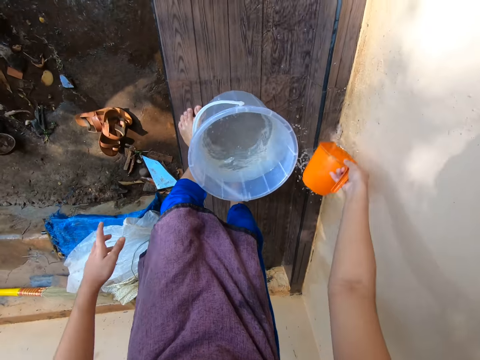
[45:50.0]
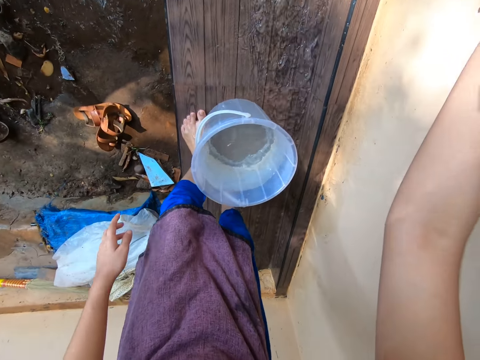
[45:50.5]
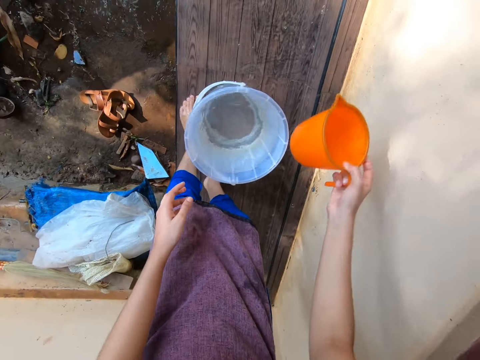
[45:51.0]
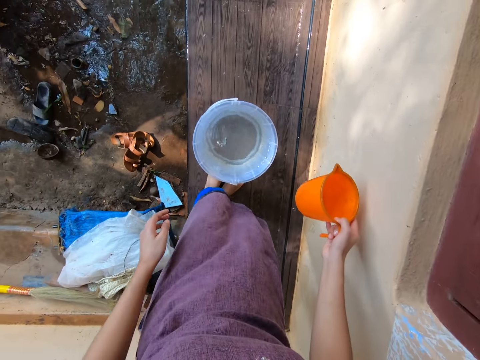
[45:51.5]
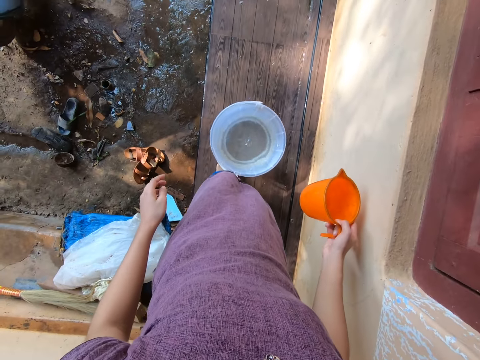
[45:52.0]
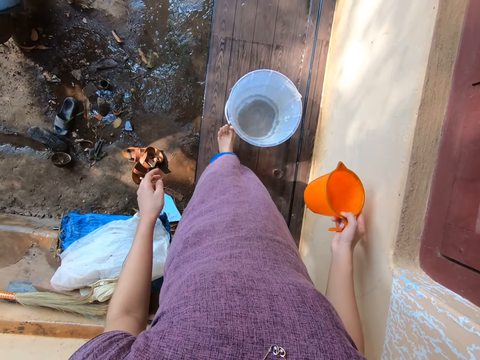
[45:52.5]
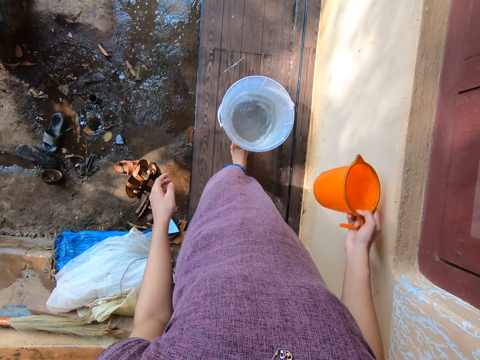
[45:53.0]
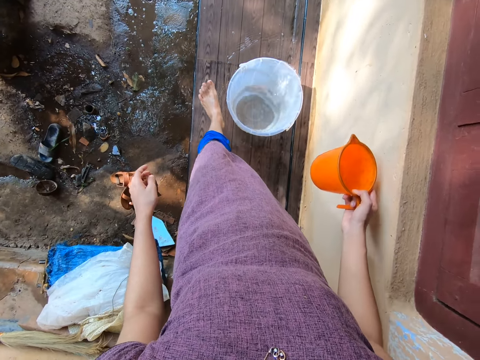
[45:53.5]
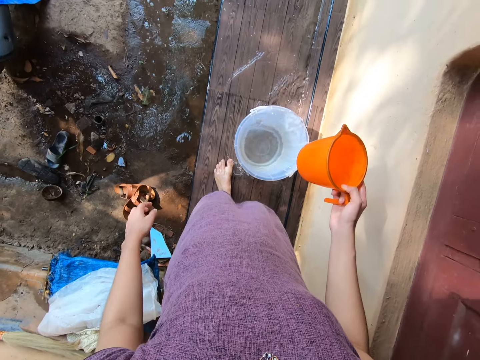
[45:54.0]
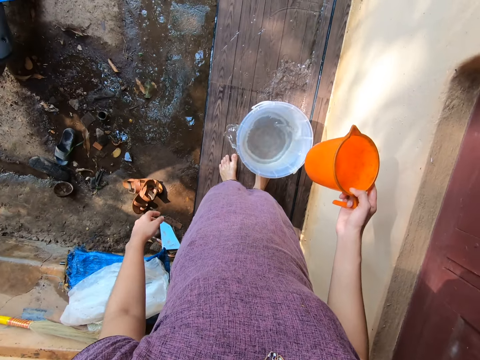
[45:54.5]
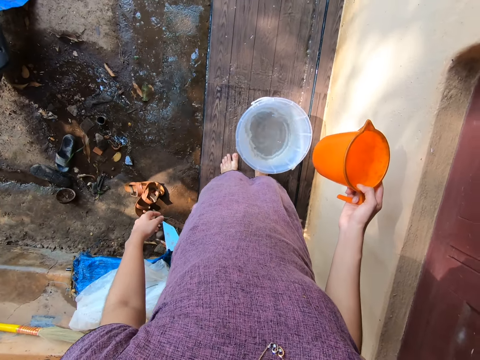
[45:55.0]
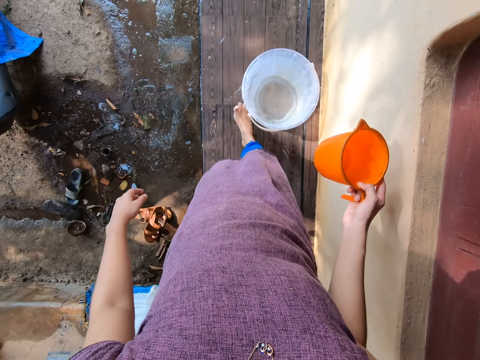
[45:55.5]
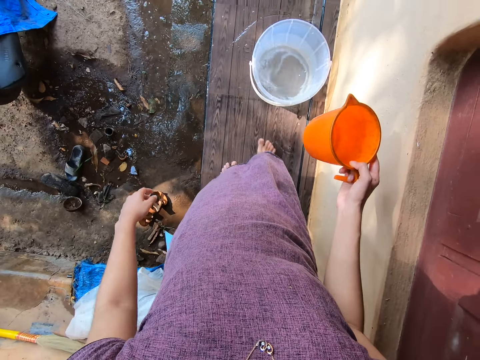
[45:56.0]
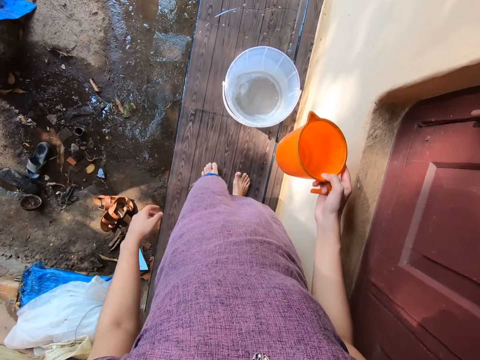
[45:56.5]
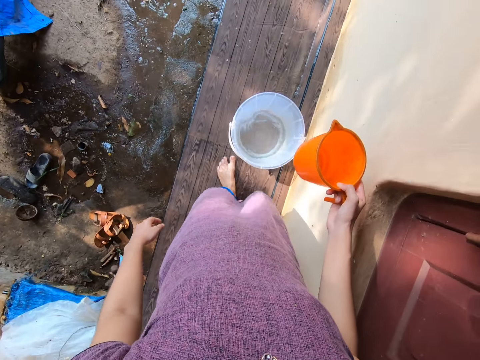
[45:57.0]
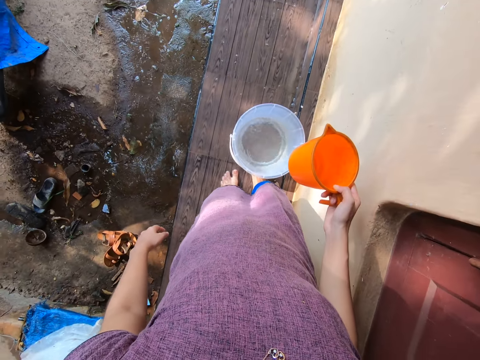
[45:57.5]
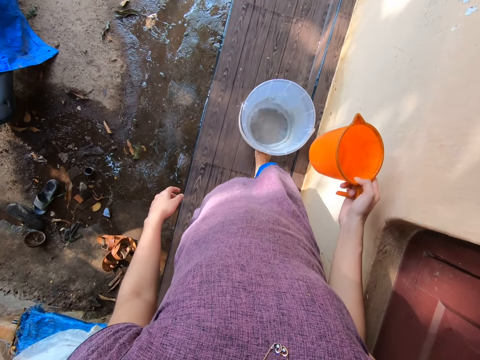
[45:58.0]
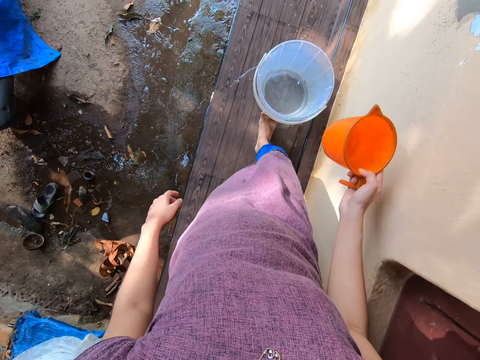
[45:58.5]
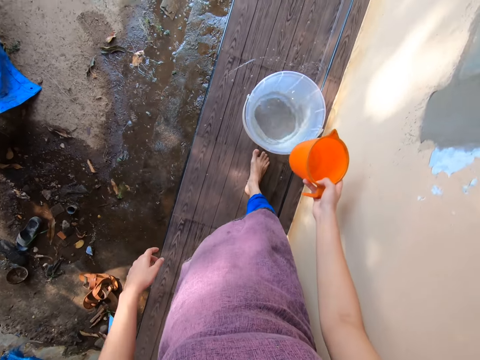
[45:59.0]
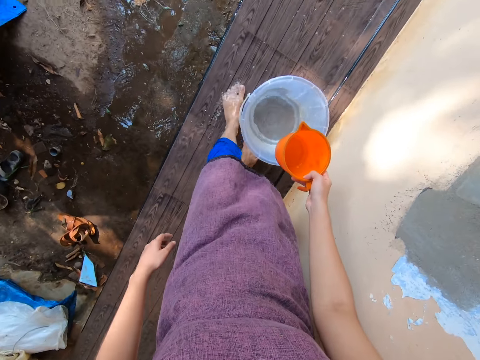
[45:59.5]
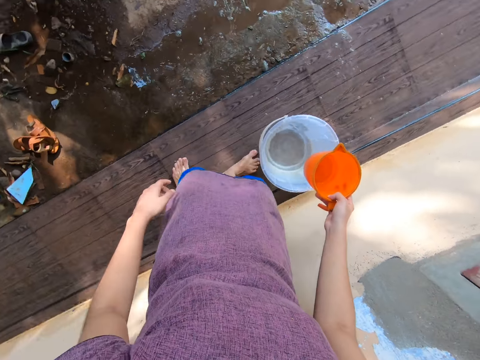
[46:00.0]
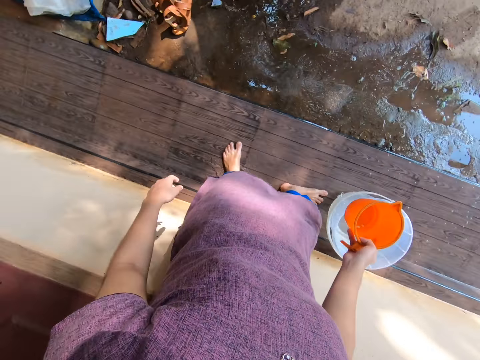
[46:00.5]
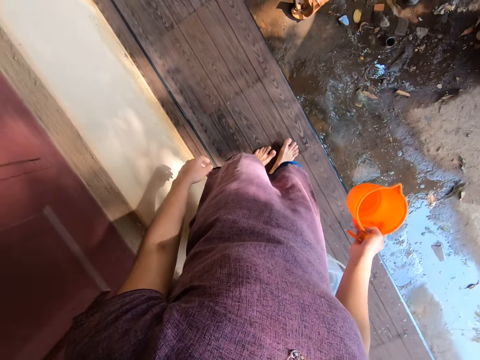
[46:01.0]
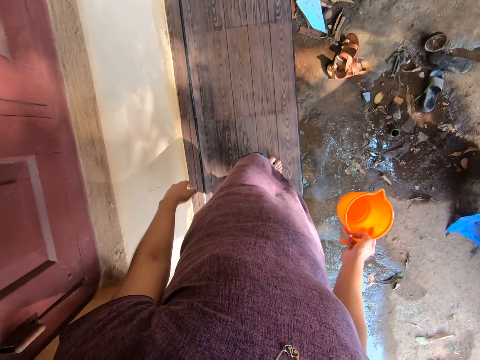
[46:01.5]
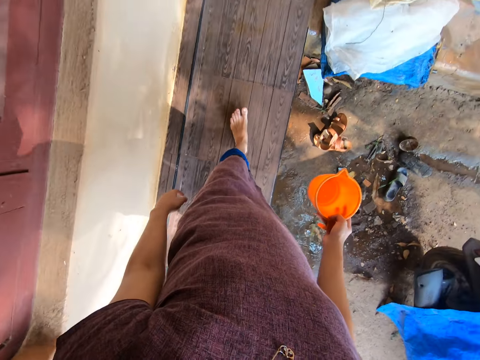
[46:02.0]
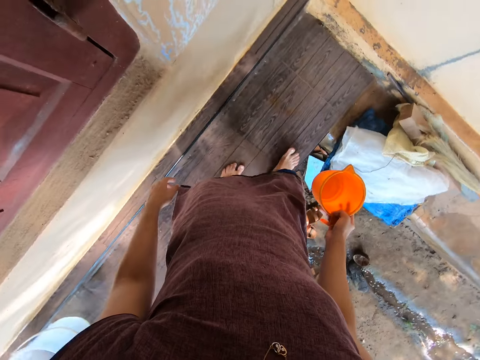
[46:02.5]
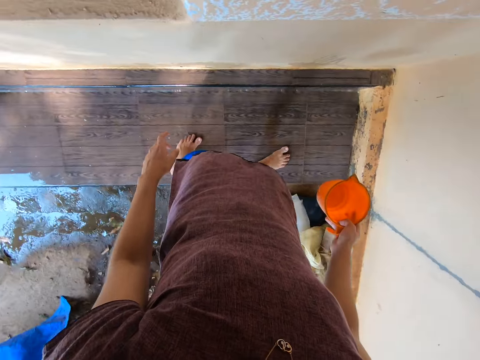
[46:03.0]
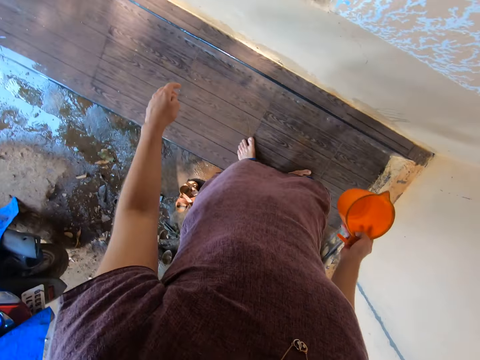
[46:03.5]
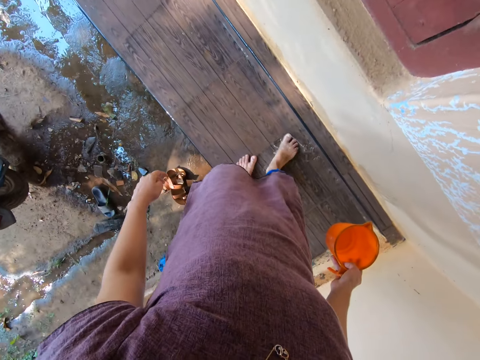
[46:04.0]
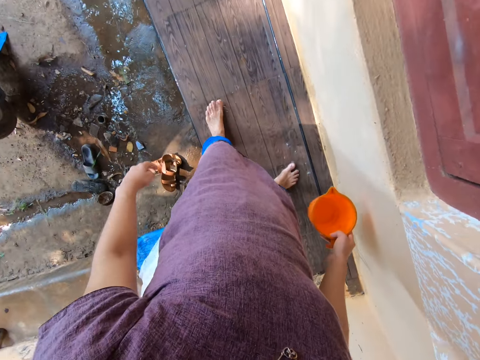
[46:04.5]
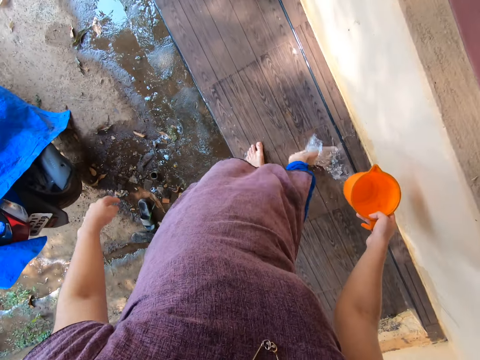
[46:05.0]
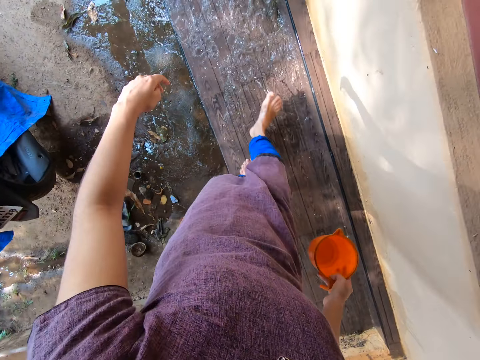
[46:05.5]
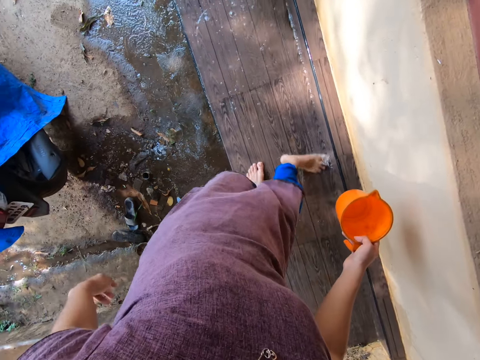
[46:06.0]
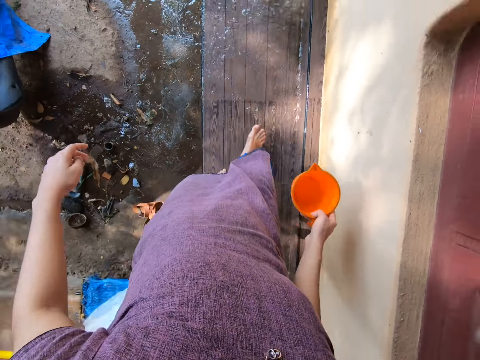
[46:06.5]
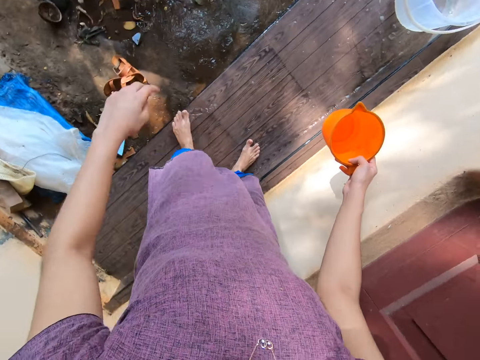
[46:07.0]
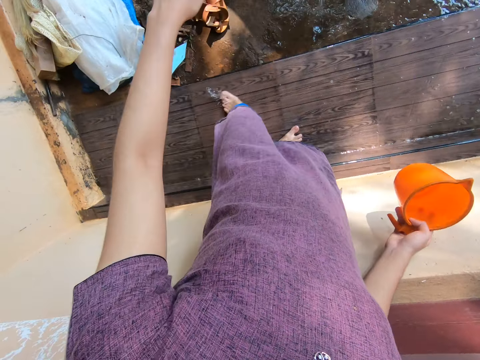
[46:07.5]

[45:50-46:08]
The camera wearer removes her left hand from her knee. She cleans the platform with the water in the cup in her right hand. She moves the bucket with her left foot. She moves the bucket with her right foot. She walks. She clears the water on the platform with her feet.

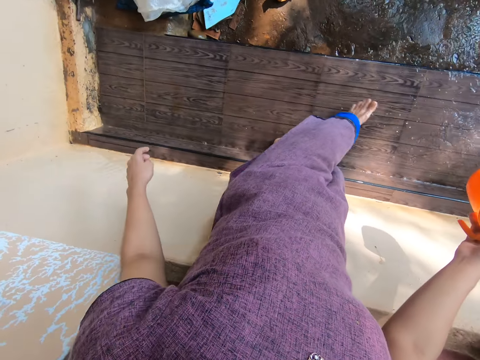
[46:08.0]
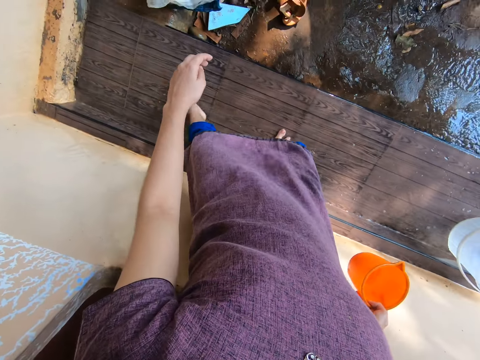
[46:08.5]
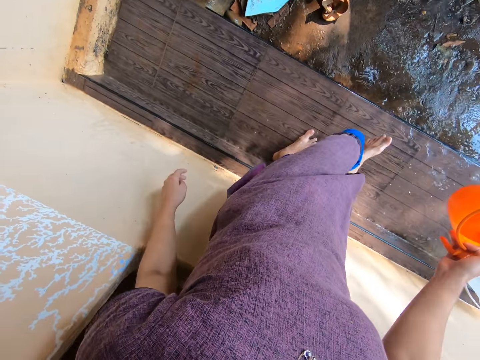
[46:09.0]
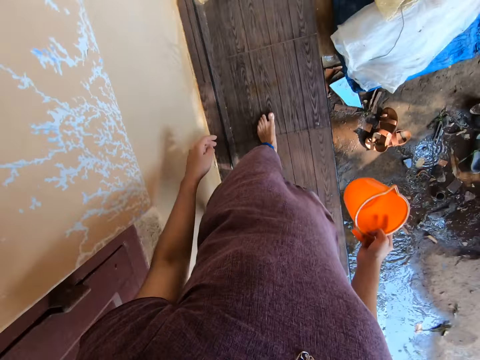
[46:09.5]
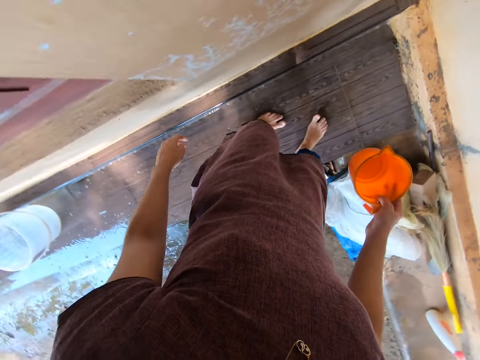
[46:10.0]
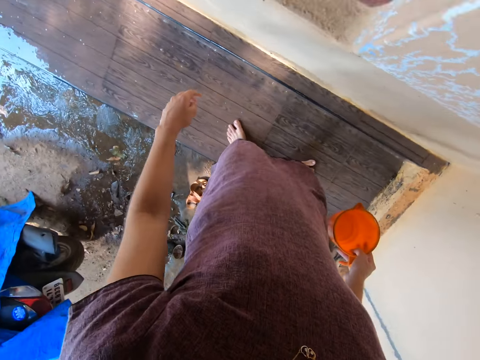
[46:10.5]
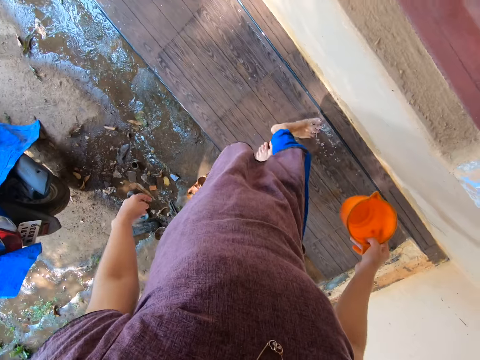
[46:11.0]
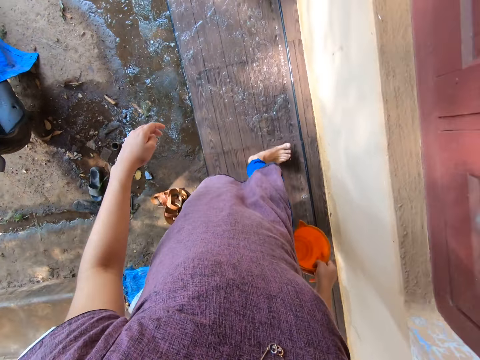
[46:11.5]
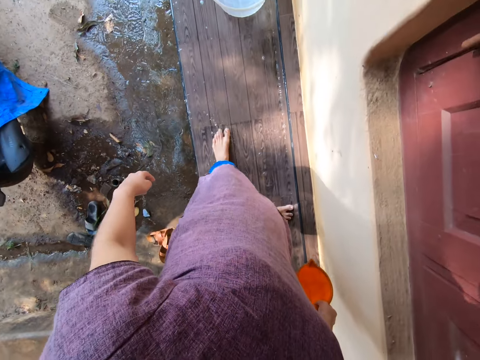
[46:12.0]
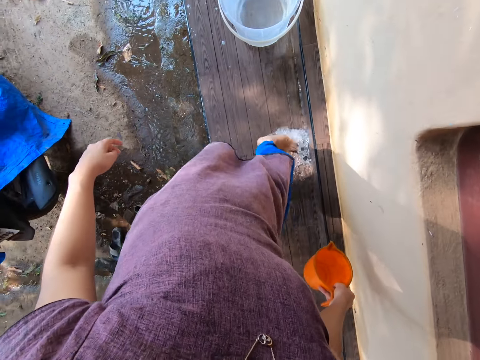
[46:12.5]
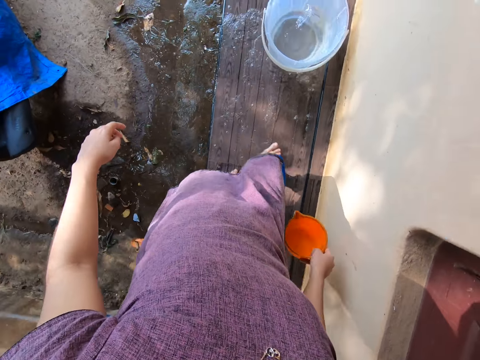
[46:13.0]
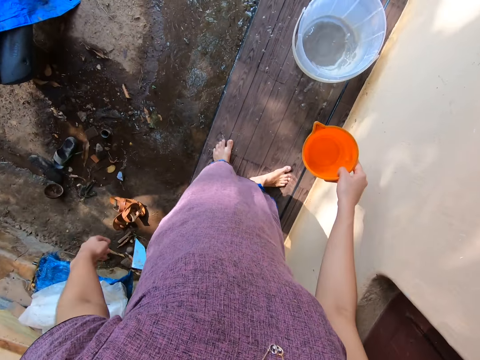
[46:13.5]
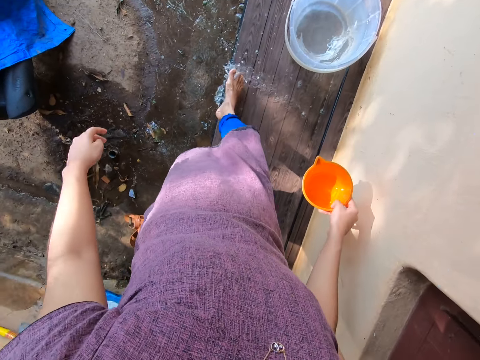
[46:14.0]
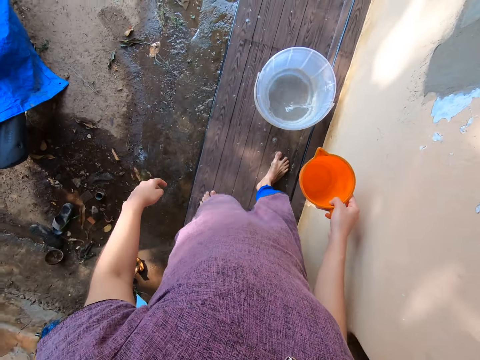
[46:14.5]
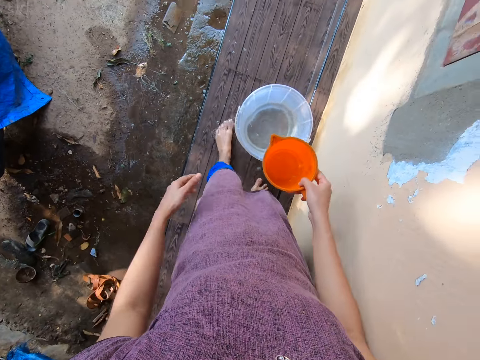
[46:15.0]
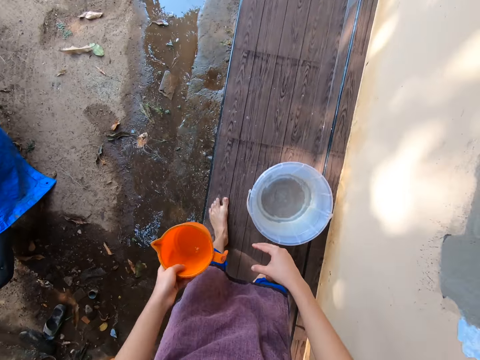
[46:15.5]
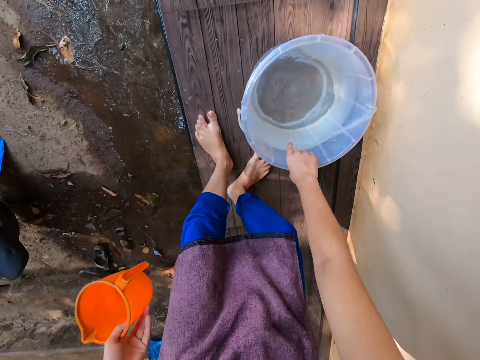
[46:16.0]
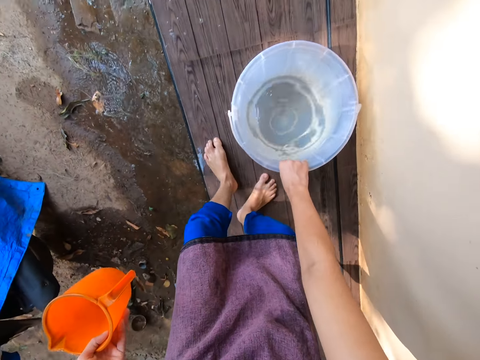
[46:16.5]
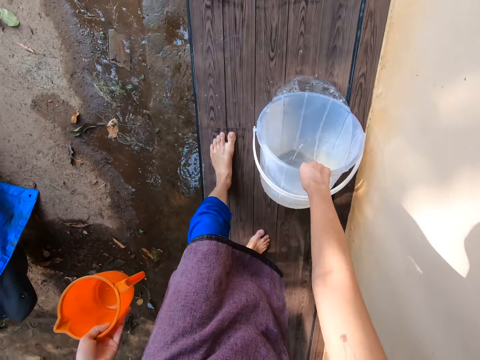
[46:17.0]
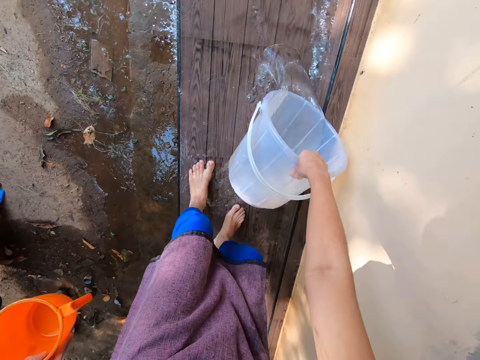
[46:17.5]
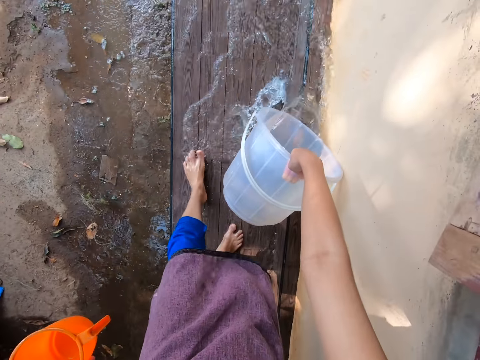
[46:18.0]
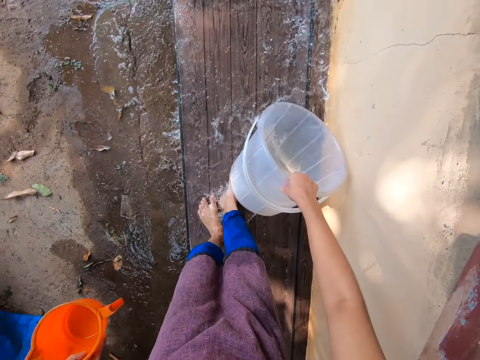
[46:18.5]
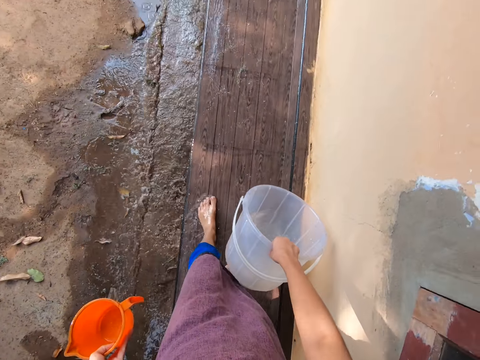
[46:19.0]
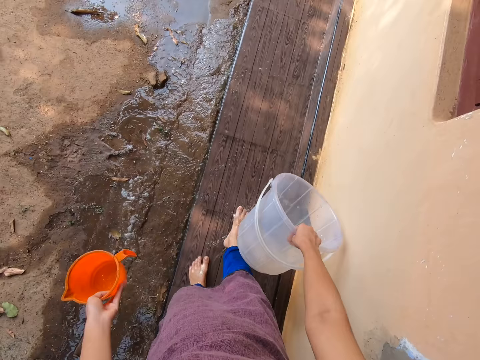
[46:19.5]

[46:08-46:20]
The camera wearer passes the cup to her left hand. She lifts the bucket from the platform with her right hand. She pours water from the bucket to the veranda. She cleans the platform with water in the bucket in her right hand.
